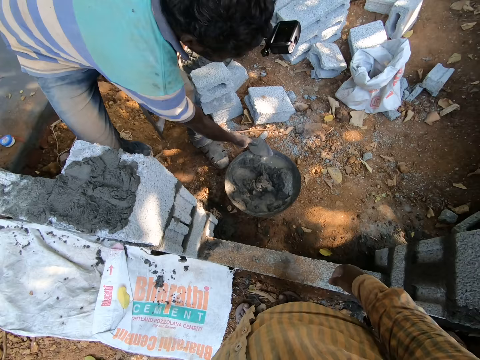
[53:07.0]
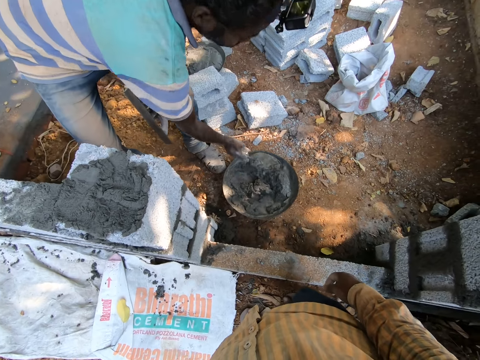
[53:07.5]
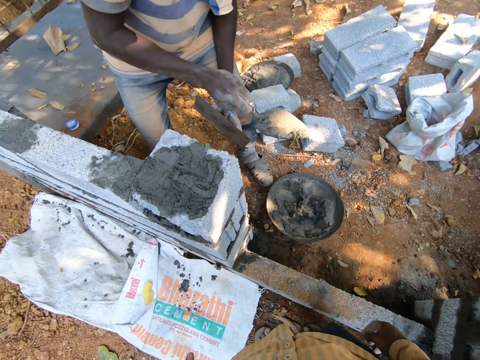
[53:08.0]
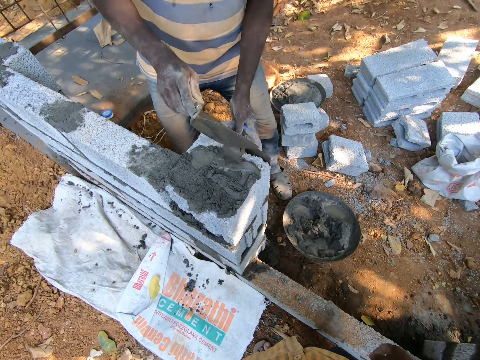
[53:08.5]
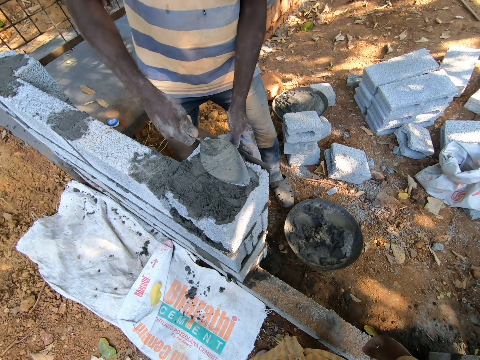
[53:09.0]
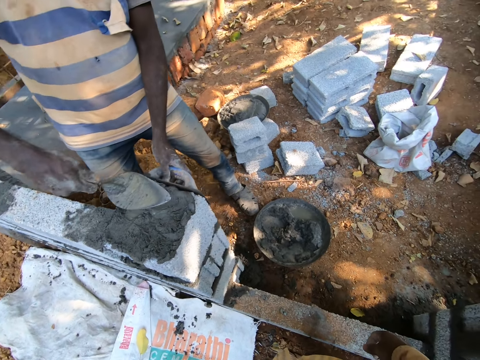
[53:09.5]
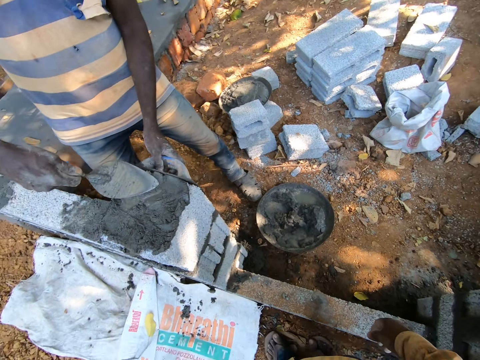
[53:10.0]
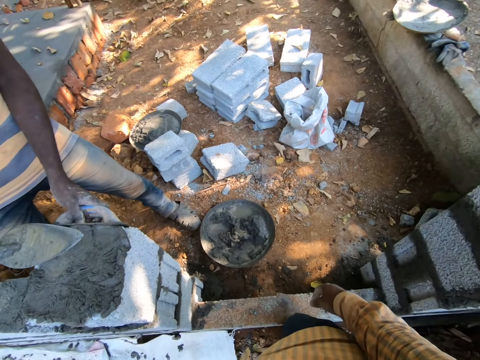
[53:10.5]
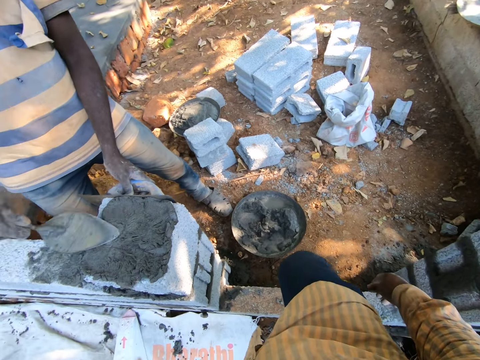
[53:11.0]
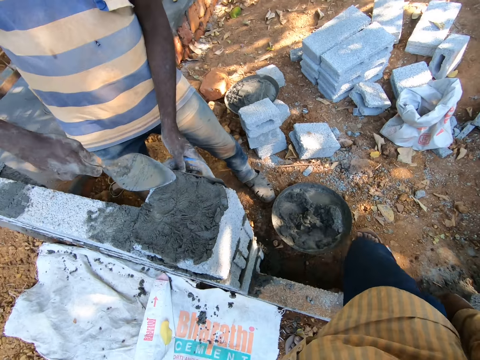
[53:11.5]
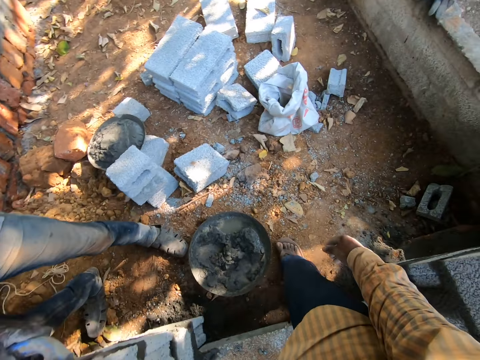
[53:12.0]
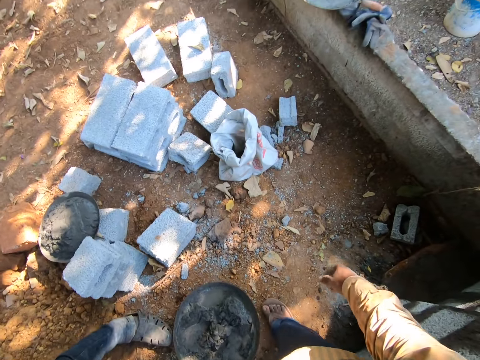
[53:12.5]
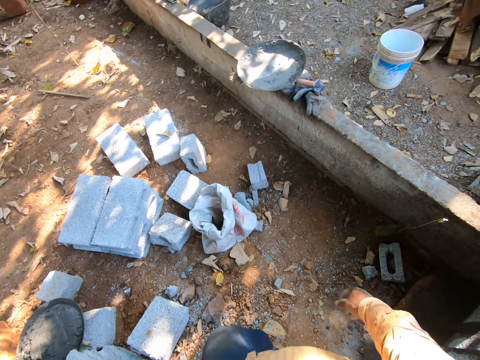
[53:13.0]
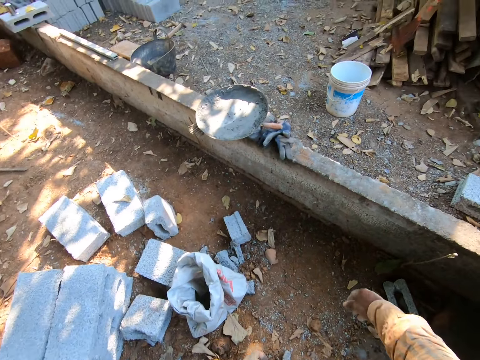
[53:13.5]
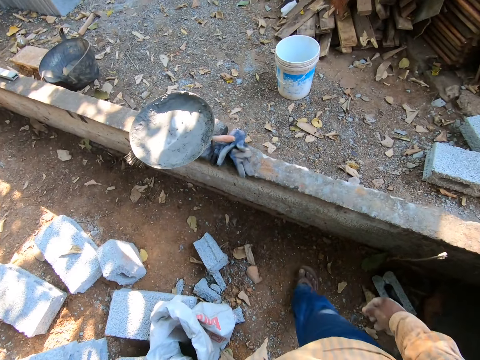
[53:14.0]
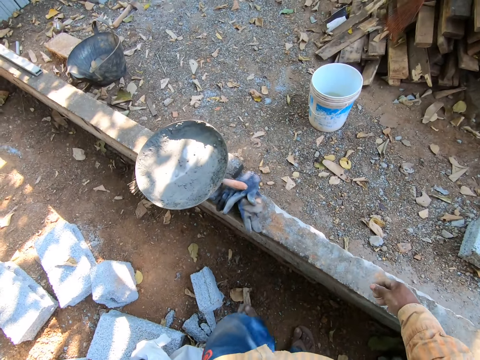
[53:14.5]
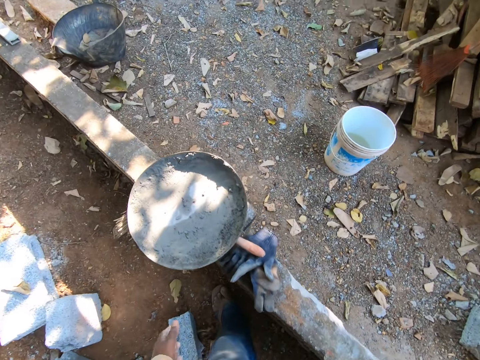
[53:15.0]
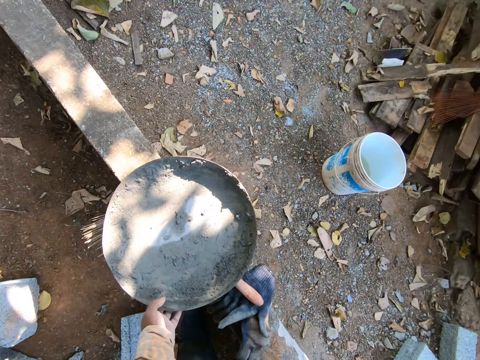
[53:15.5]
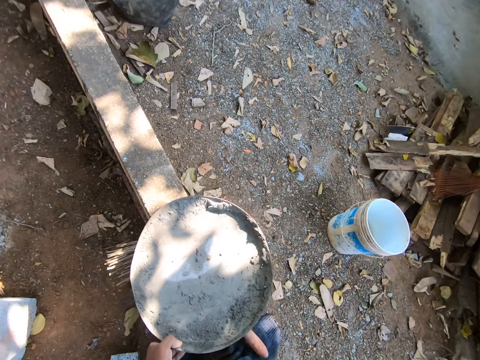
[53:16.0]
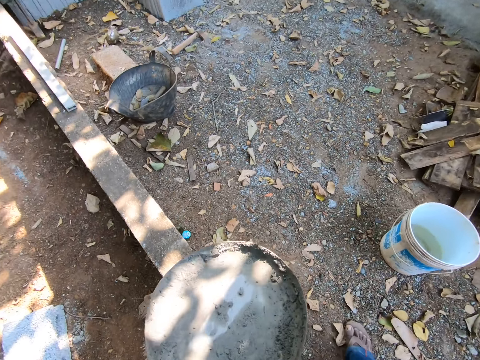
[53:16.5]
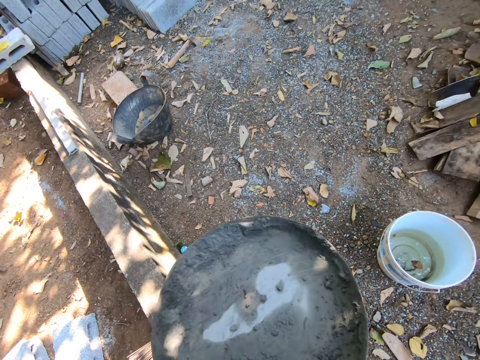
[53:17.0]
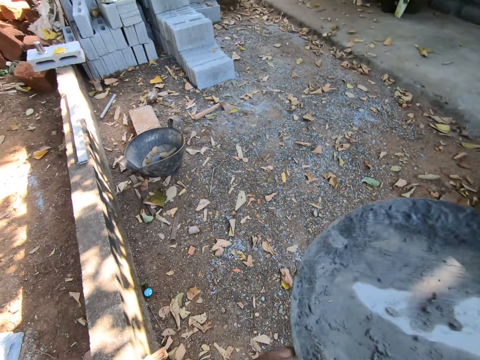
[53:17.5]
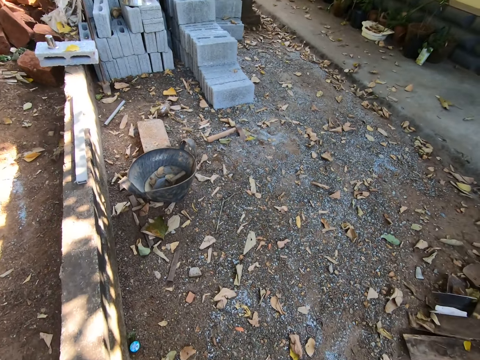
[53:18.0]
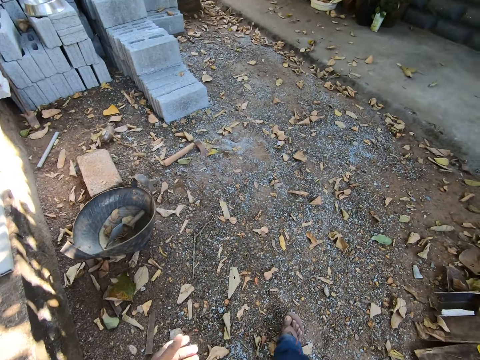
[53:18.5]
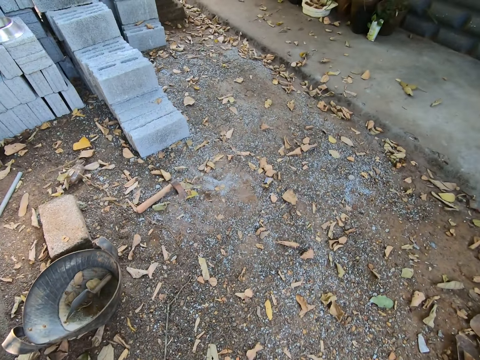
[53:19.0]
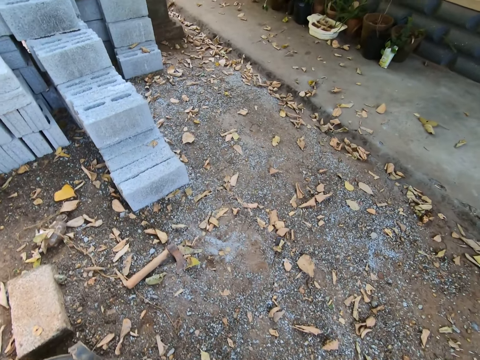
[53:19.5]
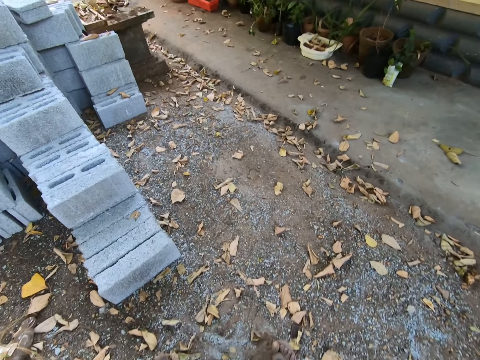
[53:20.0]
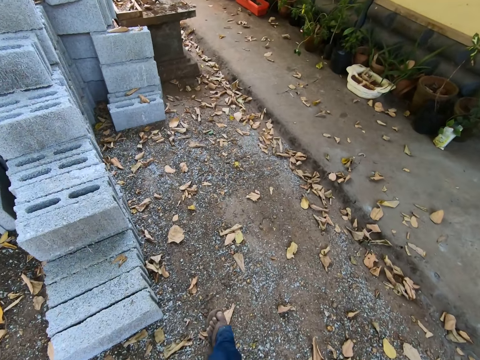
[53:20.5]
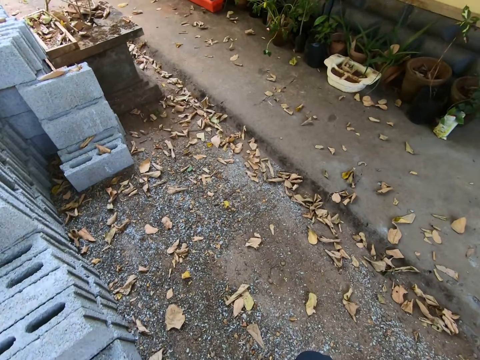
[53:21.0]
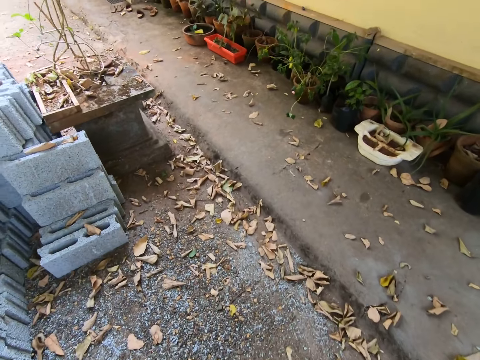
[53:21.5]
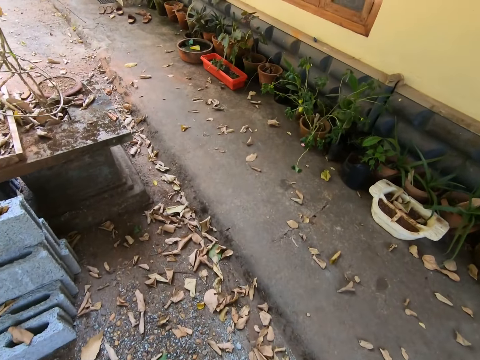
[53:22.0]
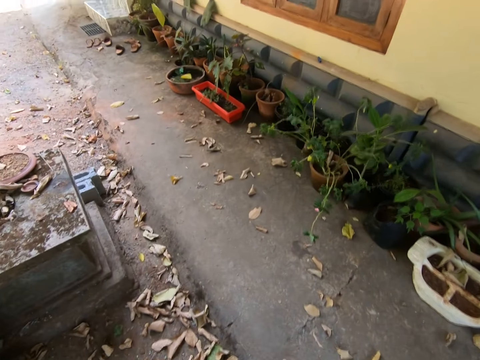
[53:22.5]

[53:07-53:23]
The man picks the mortar in the head pan with the trowel in his right hand. The man pours the mortar on the brick with the trowel in his right hand. The man places a float on the brick and applies mortar on the brick. The camera wearer walks toward a pan. He picks up the head pan from the floor with his left hand. He passes the head pan from his left hand to his right hand. He walks around.

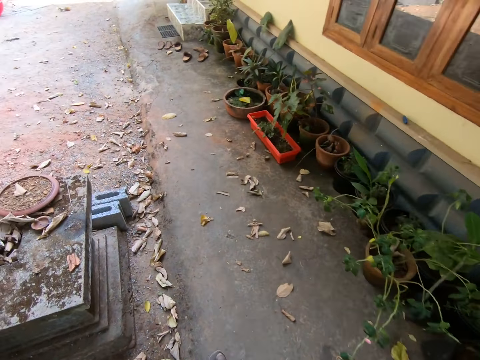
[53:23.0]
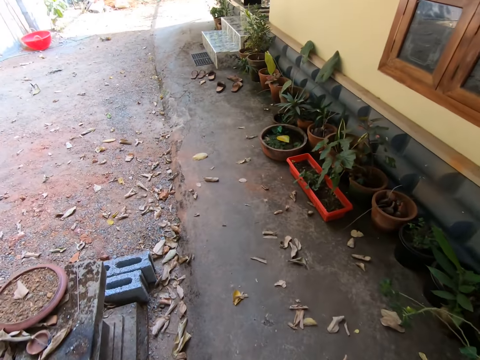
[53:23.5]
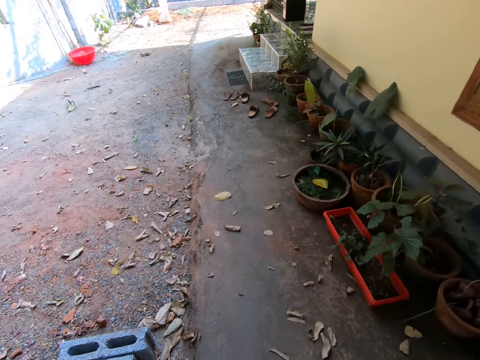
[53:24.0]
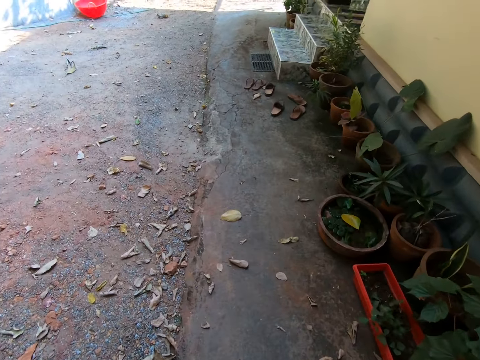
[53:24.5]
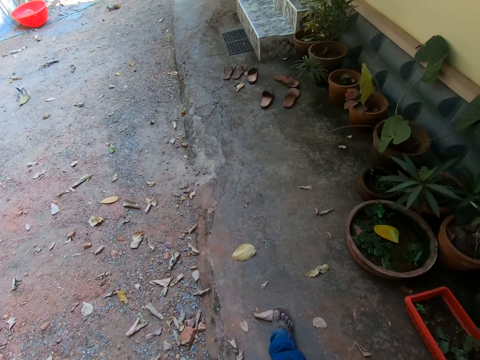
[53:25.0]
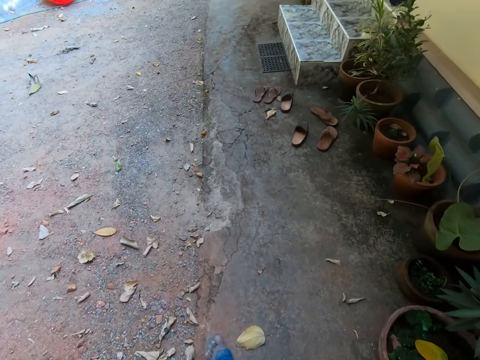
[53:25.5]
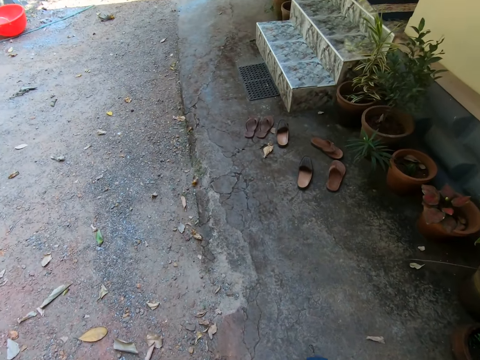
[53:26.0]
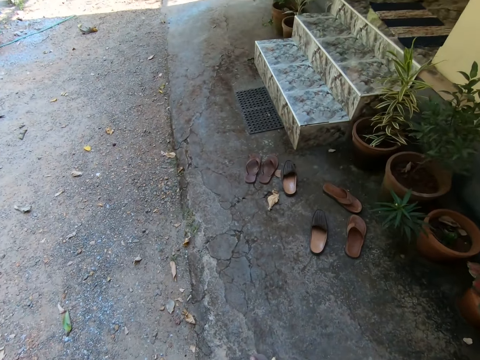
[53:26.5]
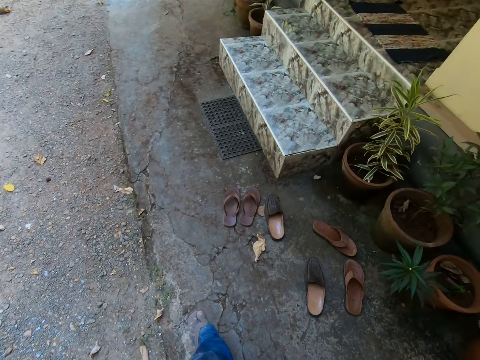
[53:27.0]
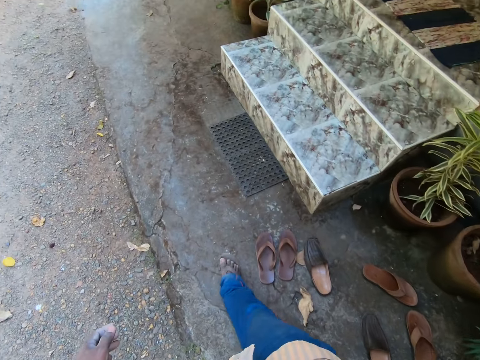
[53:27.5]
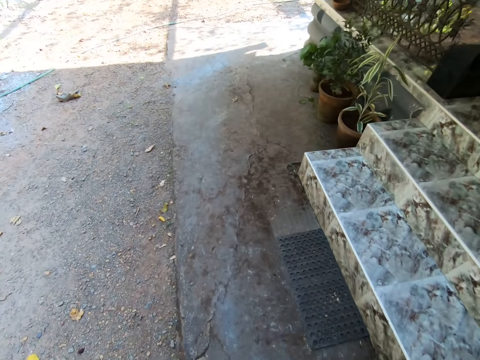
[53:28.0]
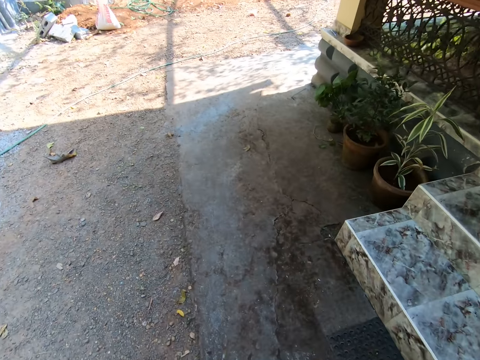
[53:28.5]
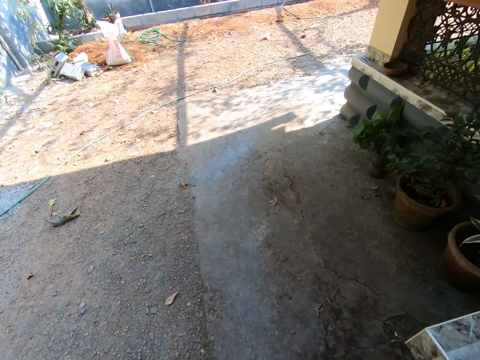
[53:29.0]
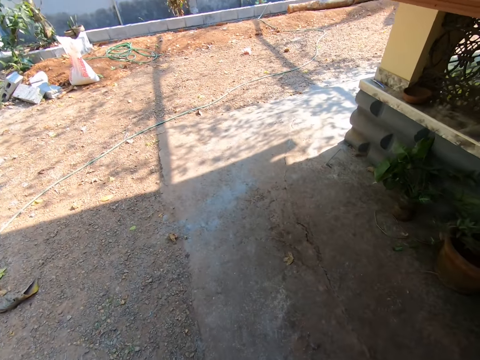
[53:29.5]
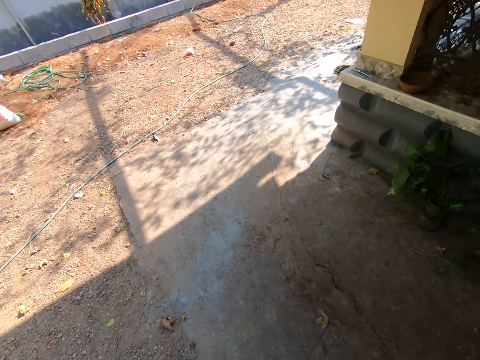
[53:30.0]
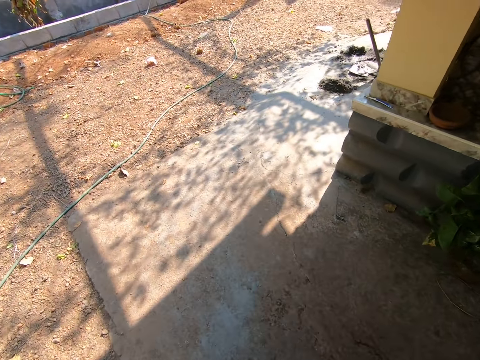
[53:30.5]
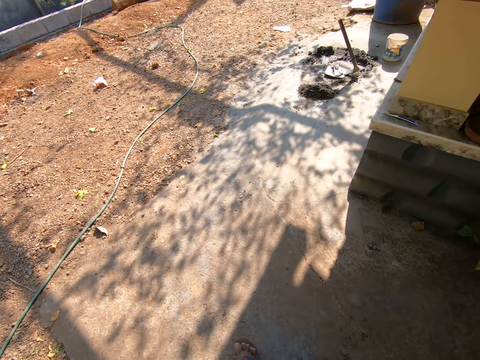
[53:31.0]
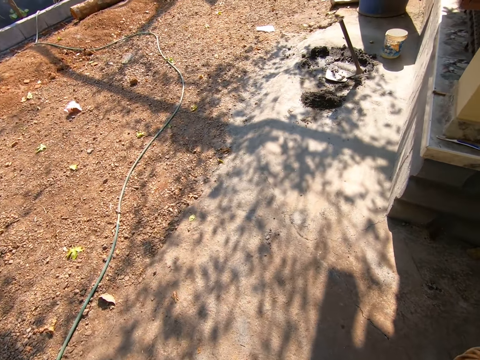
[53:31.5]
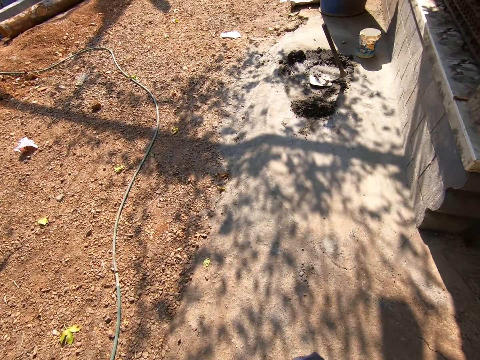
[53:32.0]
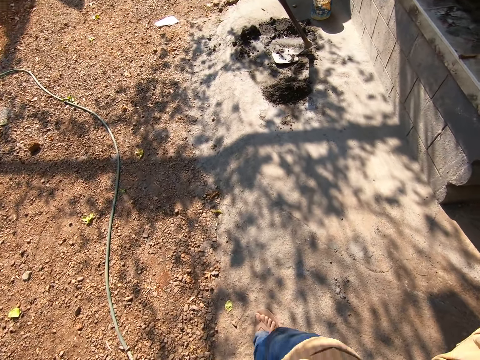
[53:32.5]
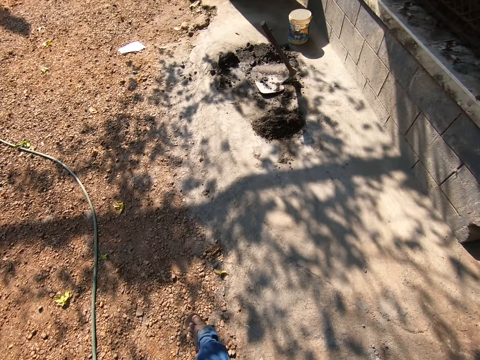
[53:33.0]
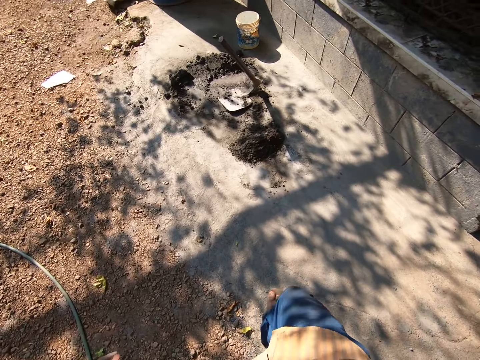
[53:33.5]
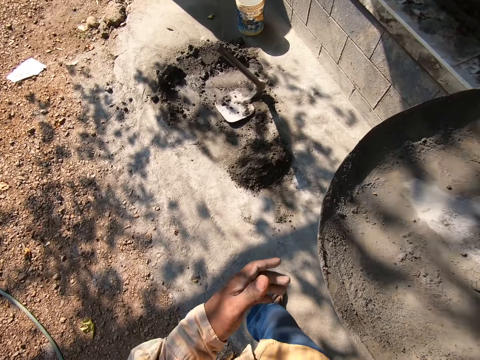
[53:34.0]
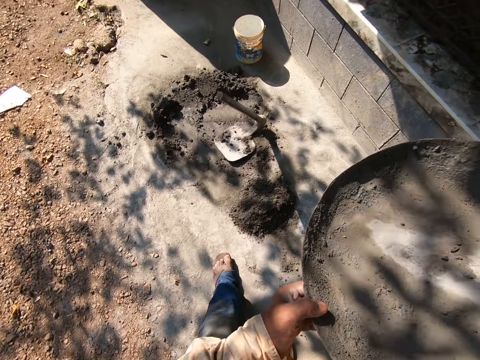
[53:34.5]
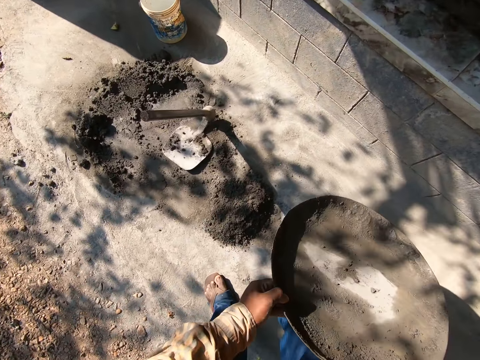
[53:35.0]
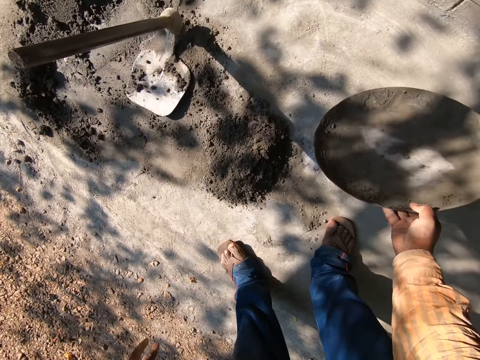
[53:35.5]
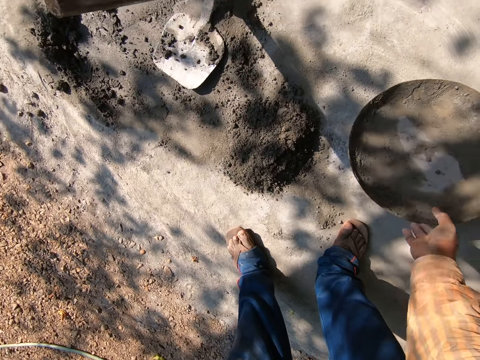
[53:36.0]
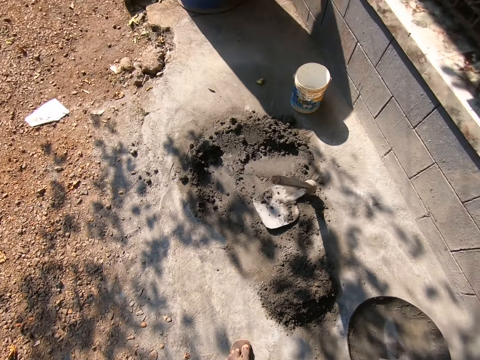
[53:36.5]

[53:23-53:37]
The camera wearer passes the head pan from his right hand to his left hand. He drops the head pan on the floor with his right hand.
